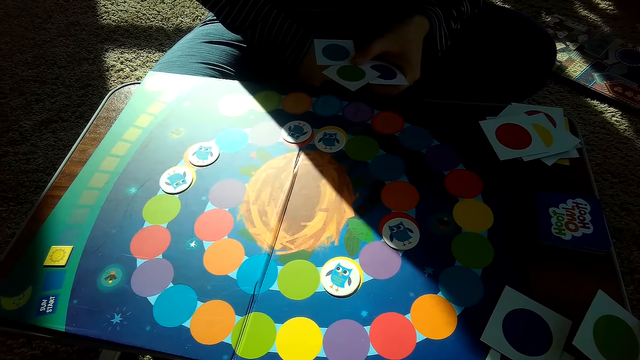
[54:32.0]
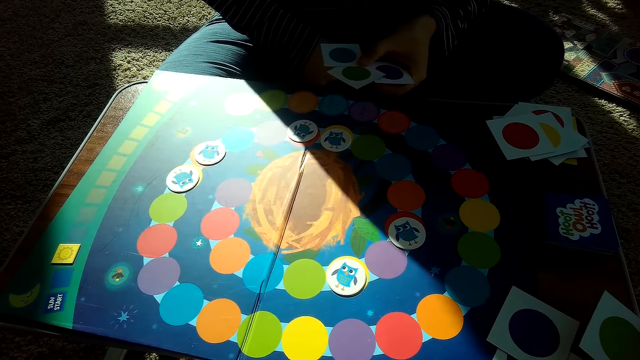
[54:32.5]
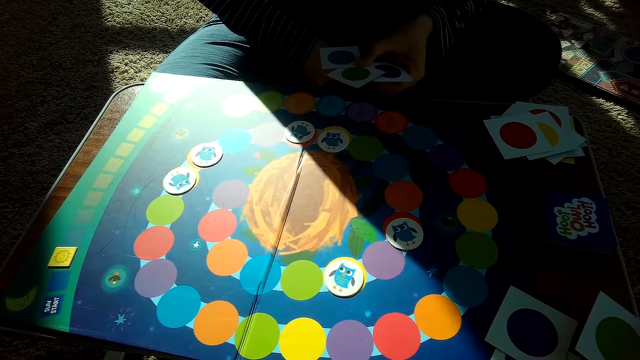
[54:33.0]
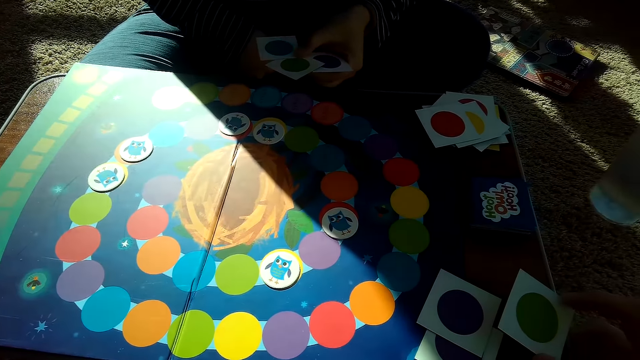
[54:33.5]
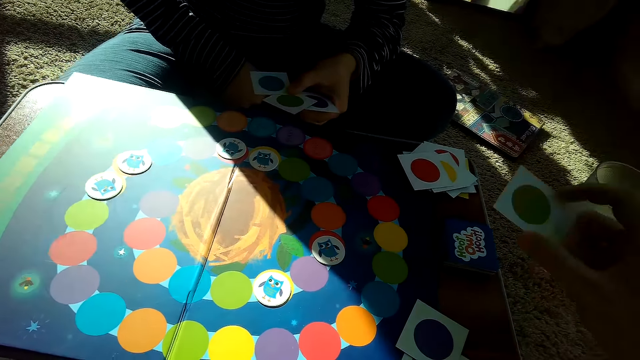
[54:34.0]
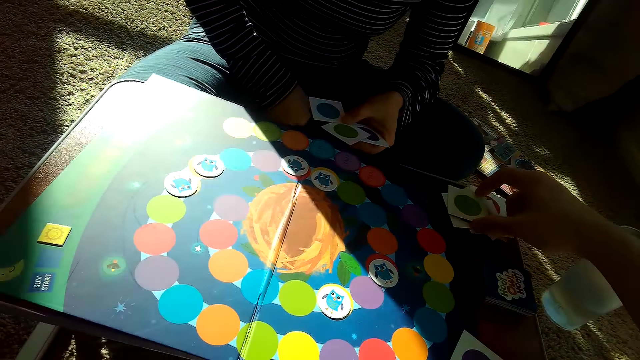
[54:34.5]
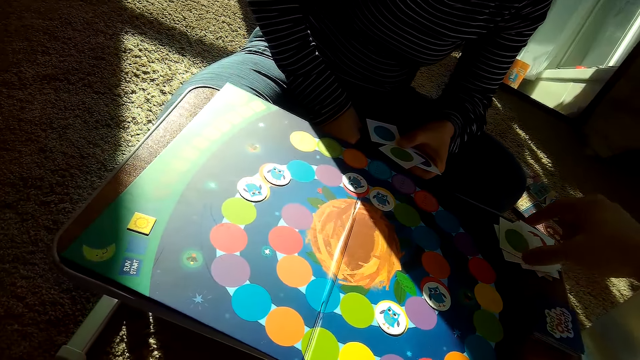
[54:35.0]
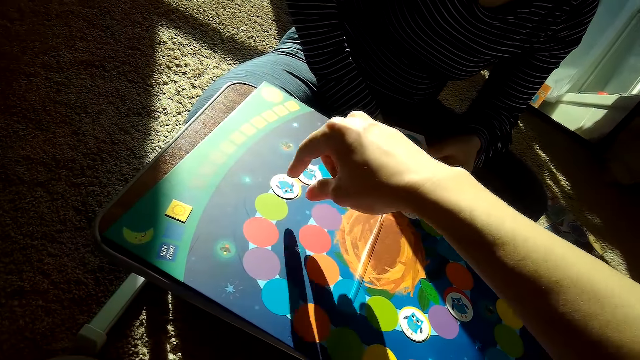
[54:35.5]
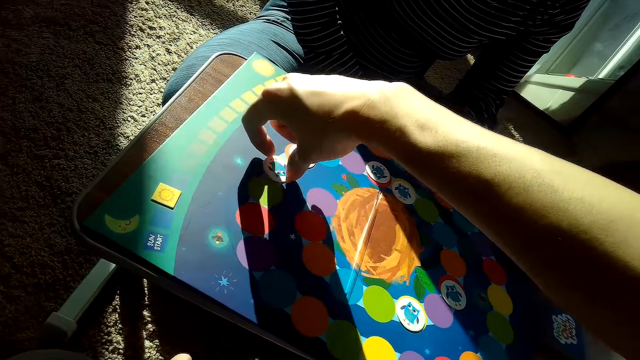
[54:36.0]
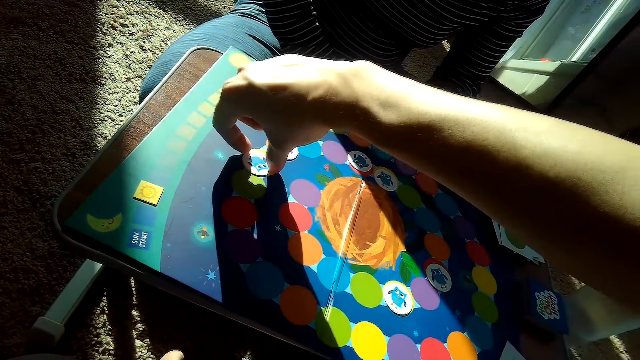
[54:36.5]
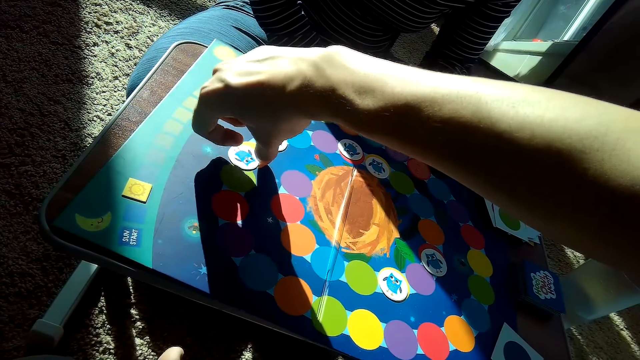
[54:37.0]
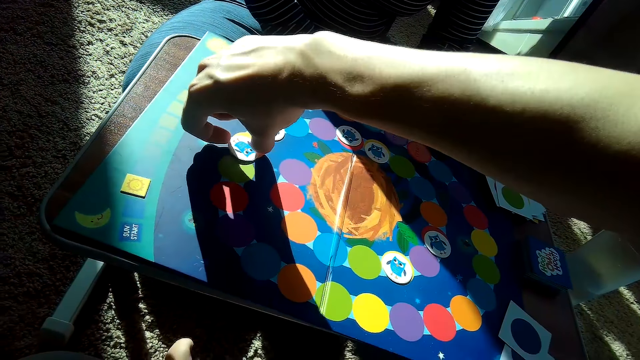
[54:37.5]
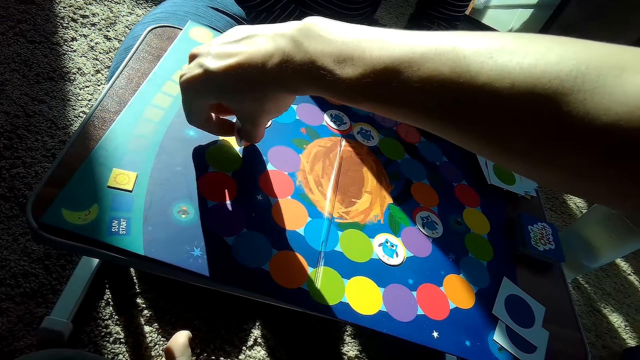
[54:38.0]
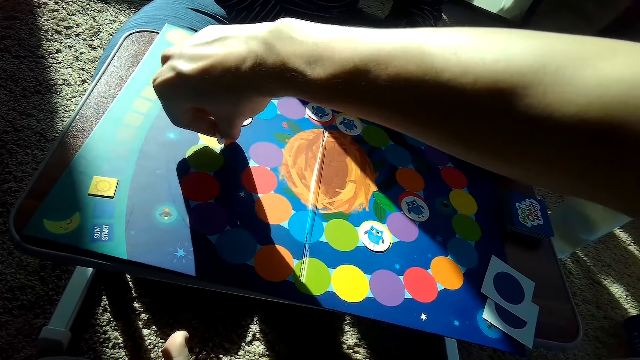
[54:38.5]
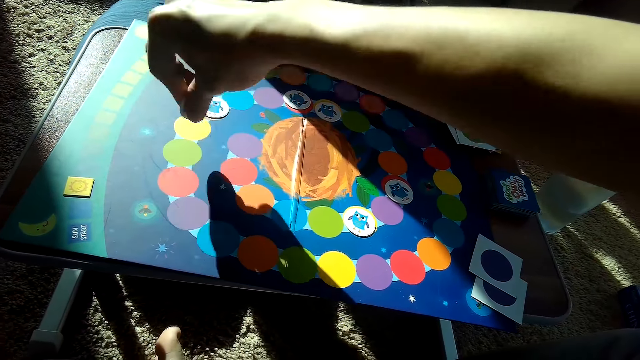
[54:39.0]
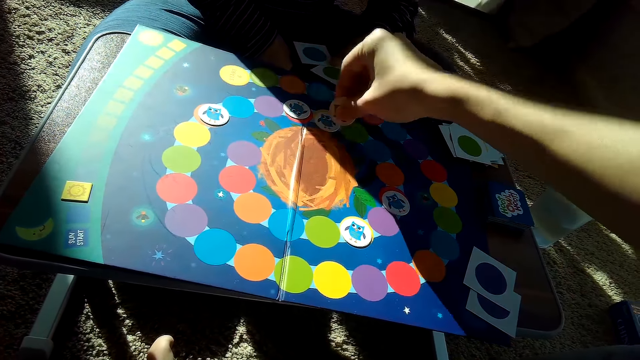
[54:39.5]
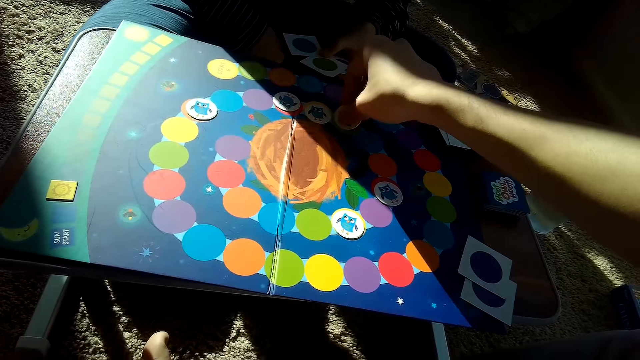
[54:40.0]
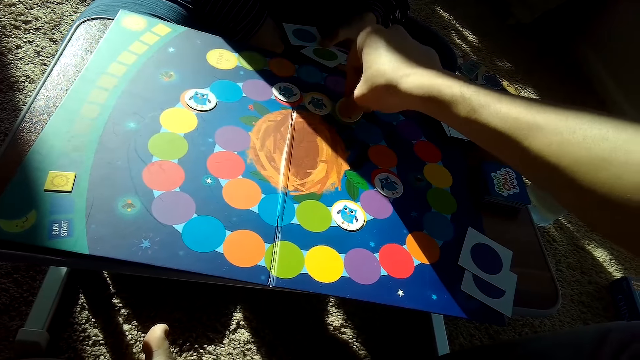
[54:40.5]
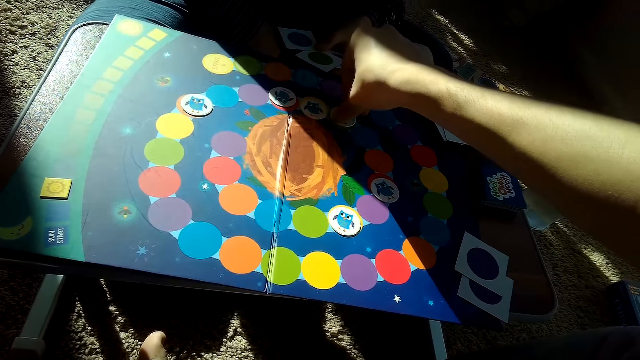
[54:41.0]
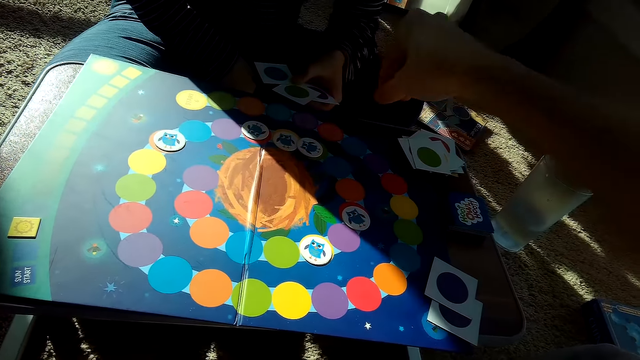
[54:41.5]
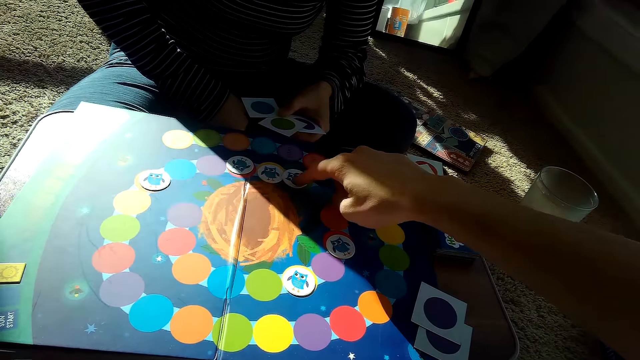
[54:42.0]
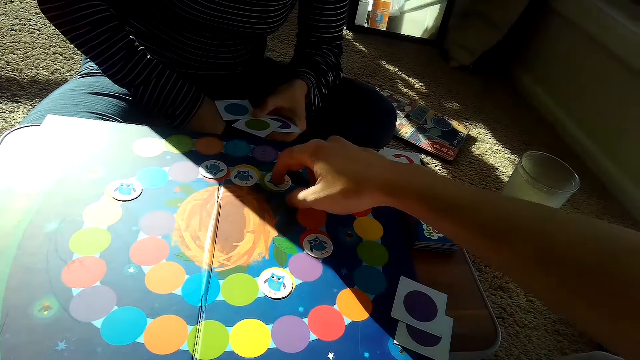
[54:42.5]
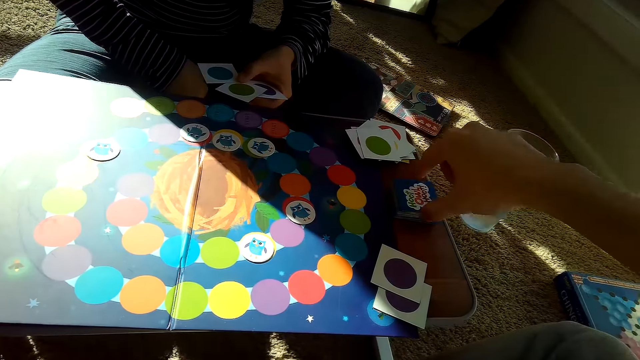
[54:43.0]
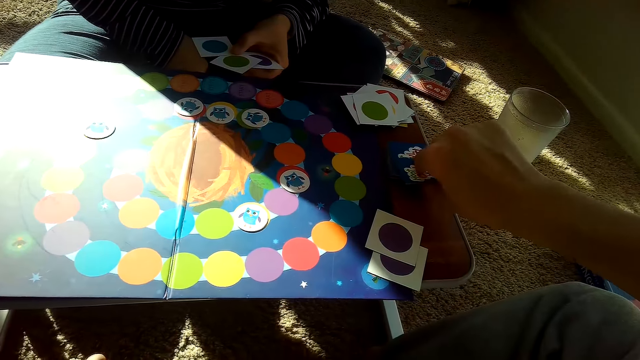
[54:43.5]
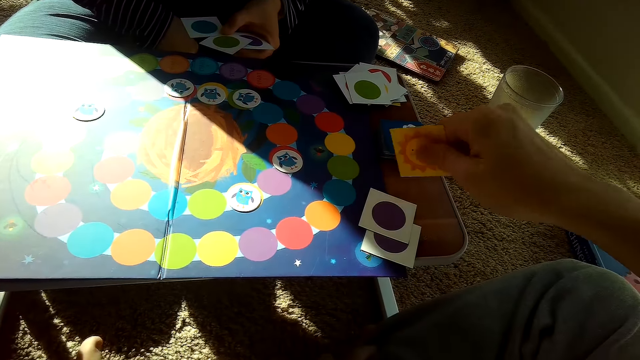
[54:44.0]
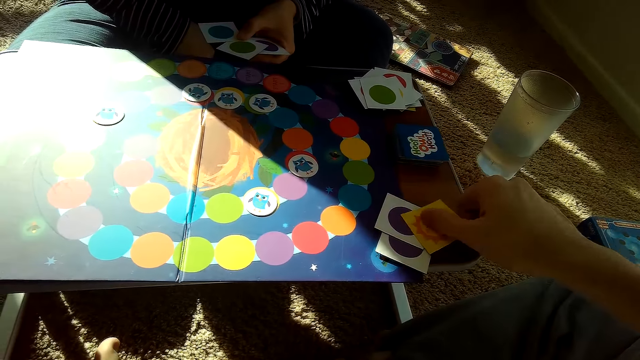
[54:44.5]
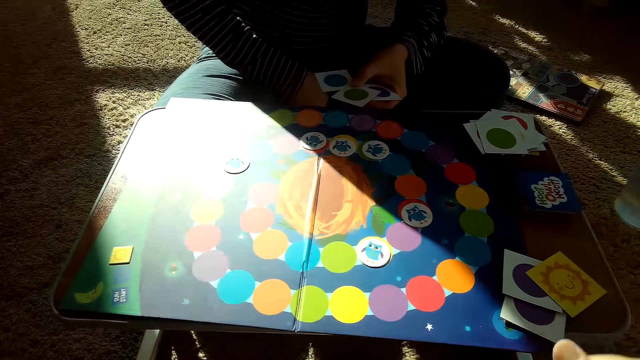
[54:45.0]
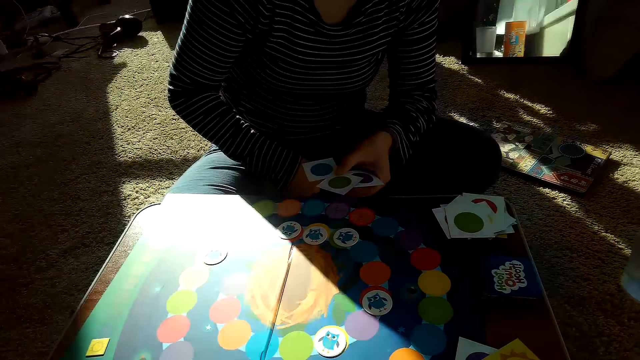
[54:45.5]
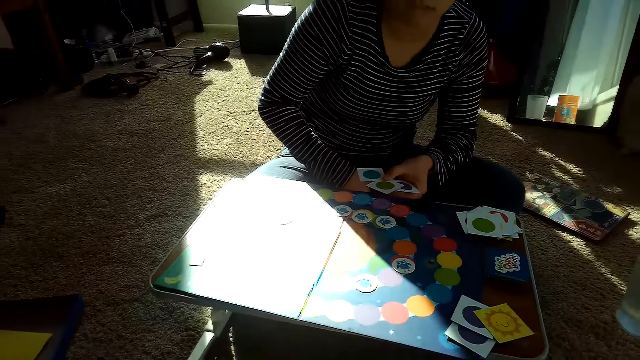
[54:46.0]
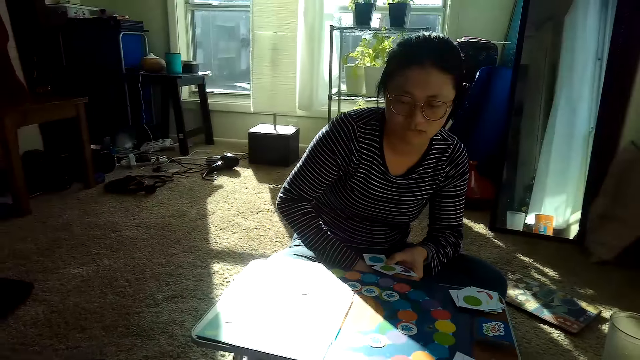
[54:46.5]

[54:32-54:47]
The camera wearer picks a card. He places the card on the partner's stack of cards on a table with his right hand. He picks a card from the stack of cards on the table with his right hand. He places the chip on the game board with his right hand. He picks a card from the stack of cards on the table with his right hand. He places the card in his right hand on his stack of cards on the table.

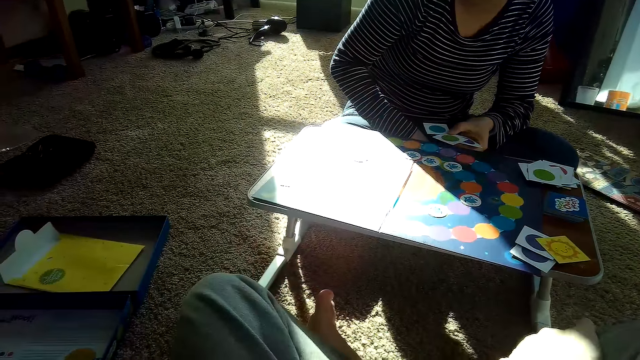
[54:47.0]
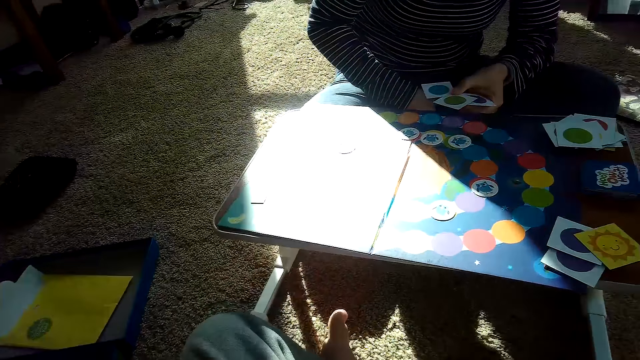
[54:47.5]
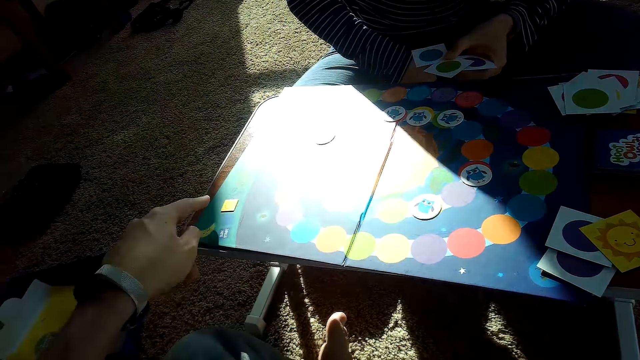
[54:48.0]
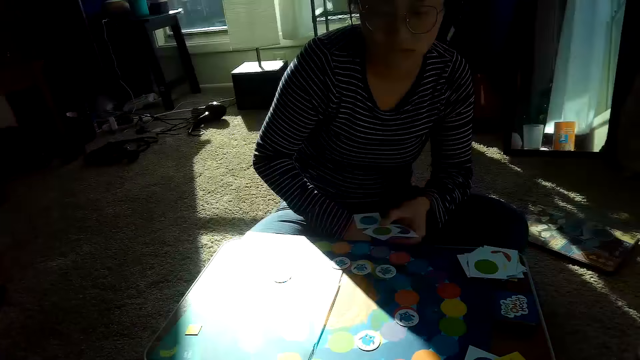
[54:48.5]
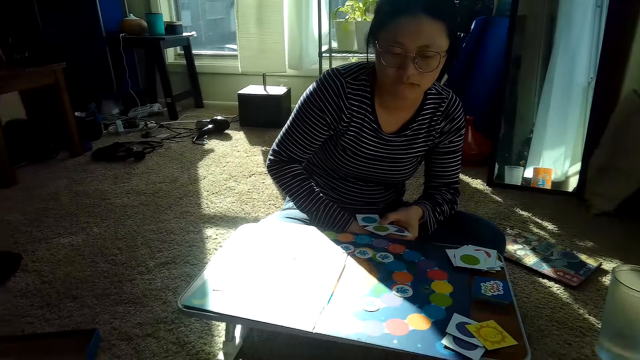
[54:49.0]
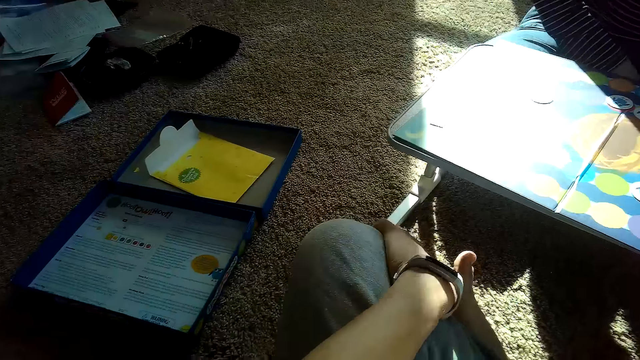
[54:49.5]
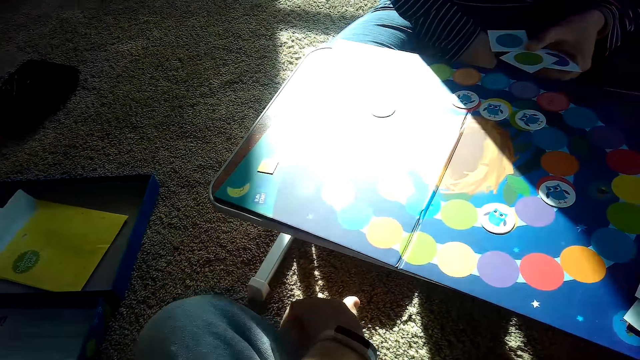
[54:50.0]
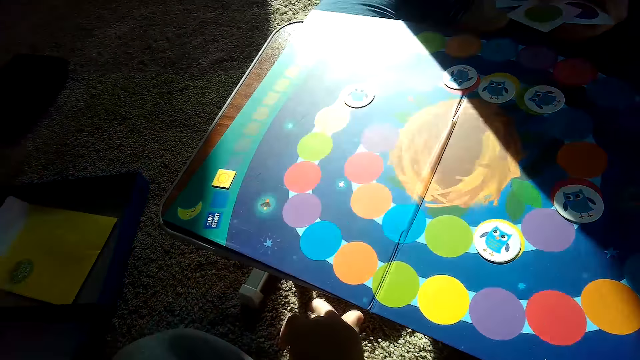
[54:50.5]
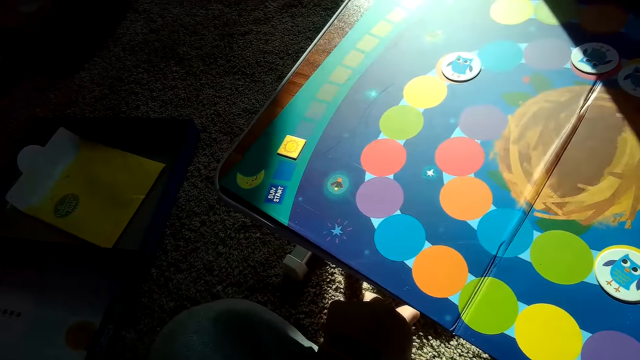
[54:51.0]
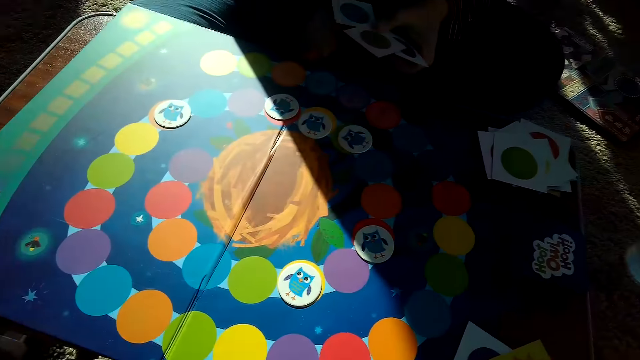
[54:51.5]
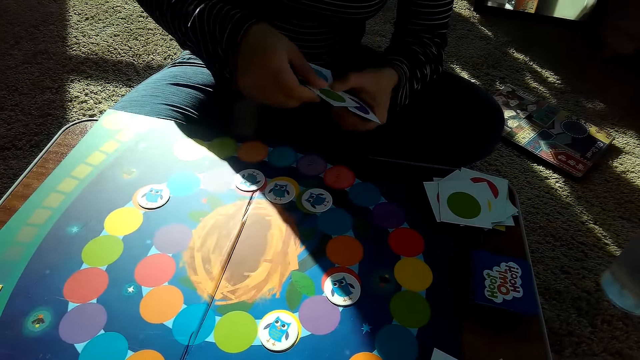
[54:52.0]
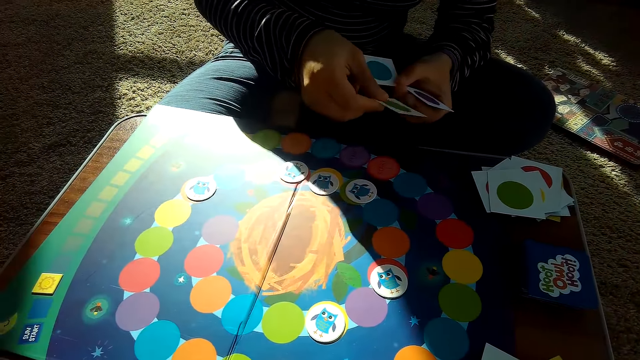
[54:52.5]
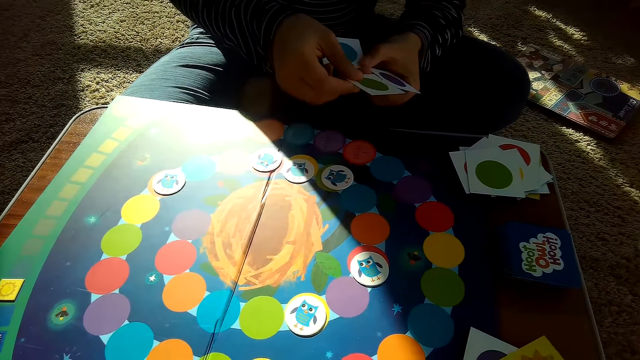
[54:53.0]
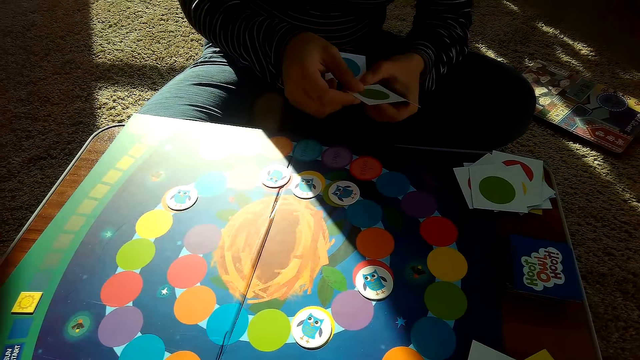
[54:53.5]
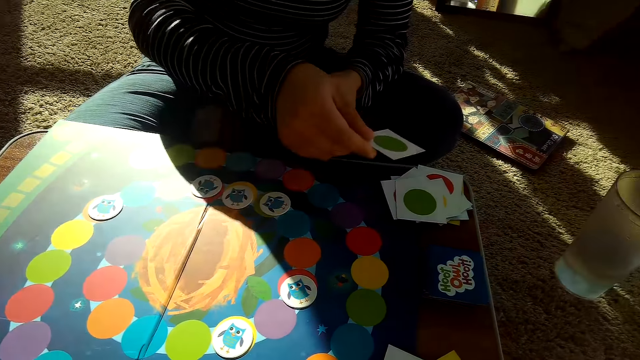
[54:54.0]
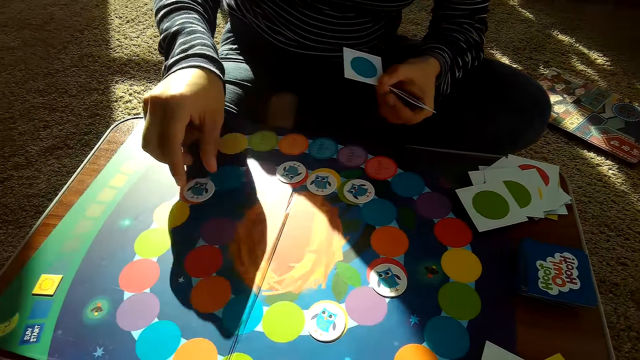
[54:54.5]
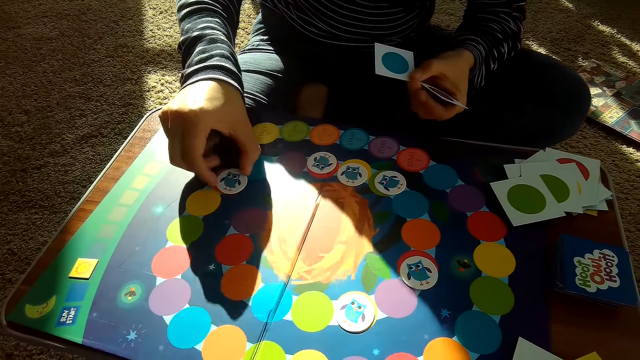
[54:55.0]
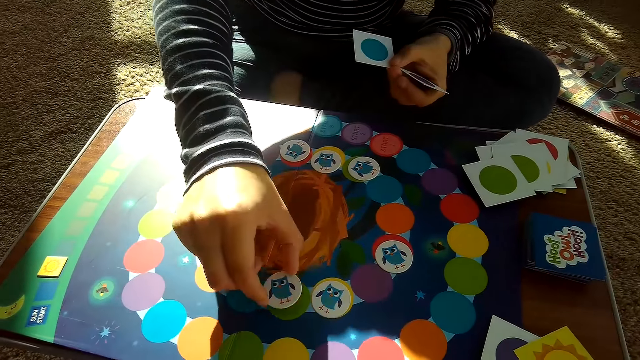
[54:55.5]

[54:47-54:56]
The camera wearer demonstrates with a hand. The partner places a card on her stack of cards on the table with her right hand. She picks up a chip from the game board with her right hand. She picks a card.
